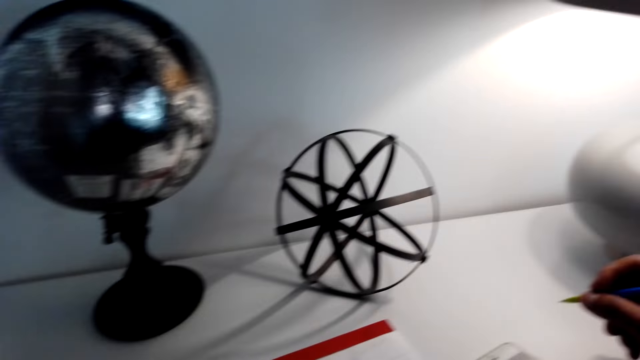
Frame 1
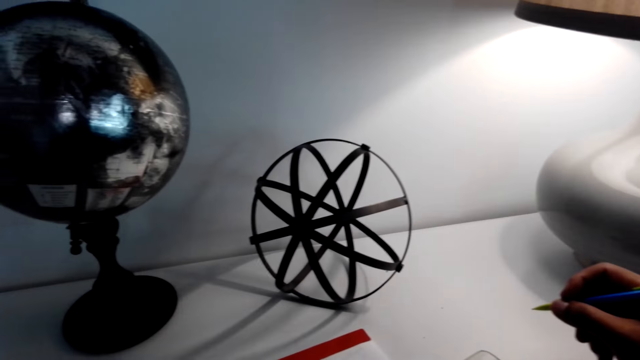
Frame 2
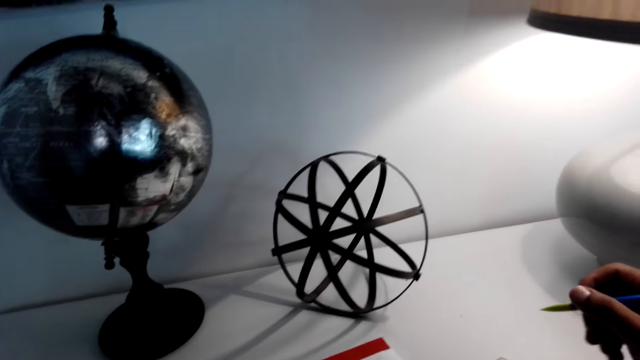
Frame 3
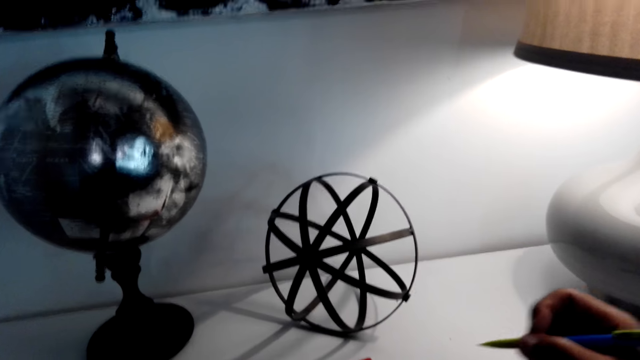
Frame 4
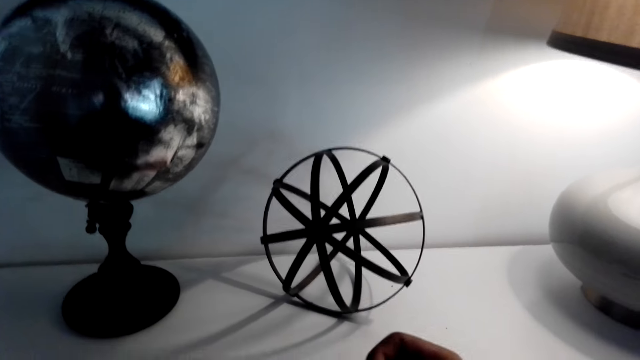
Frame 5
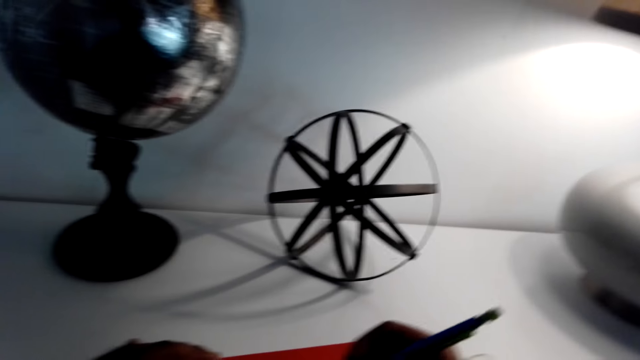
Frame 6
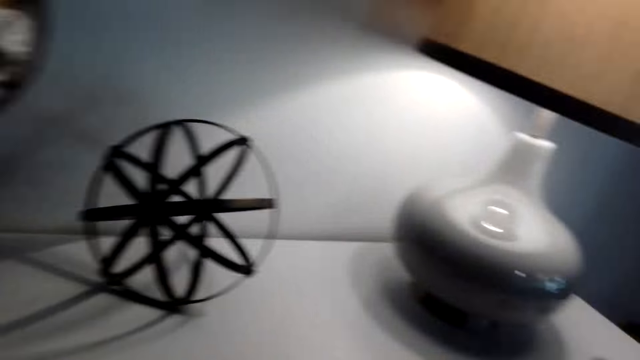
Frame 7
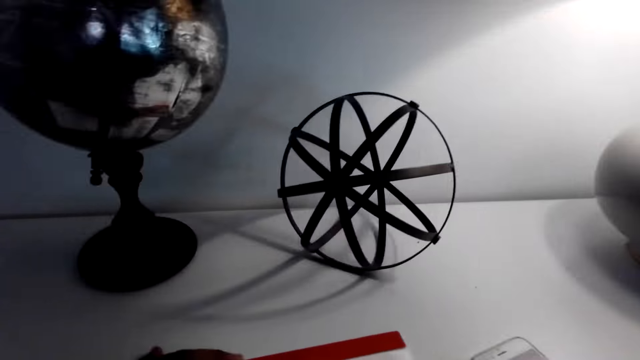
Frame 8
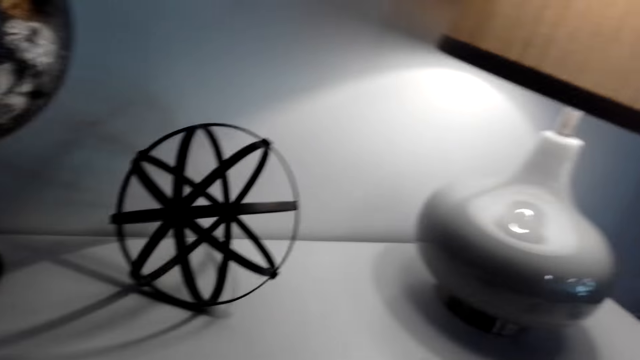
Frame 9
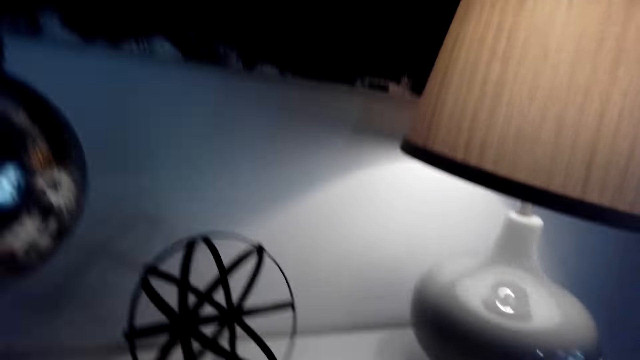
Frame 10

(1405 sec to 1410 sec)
The camera wearer draws on the book. They touch their face.

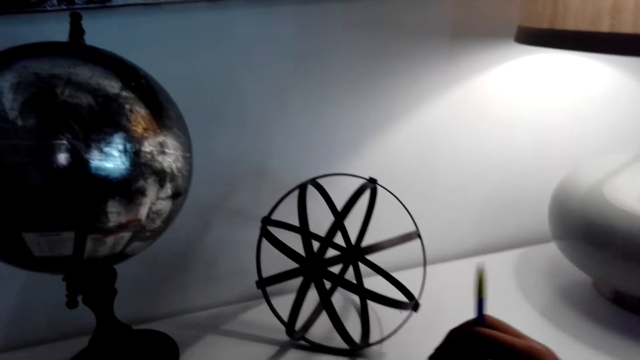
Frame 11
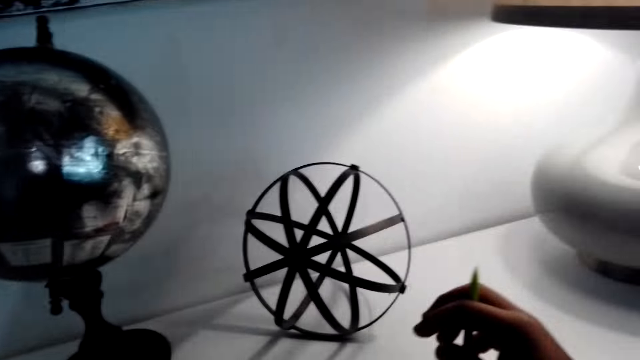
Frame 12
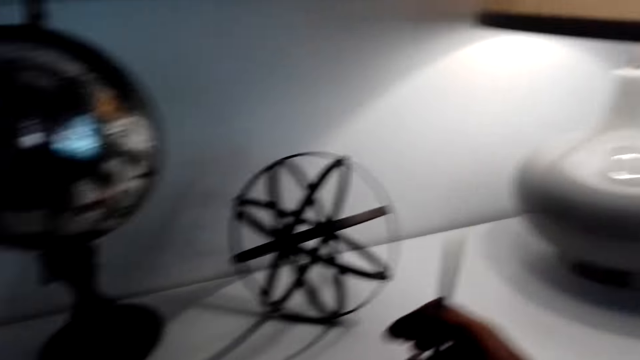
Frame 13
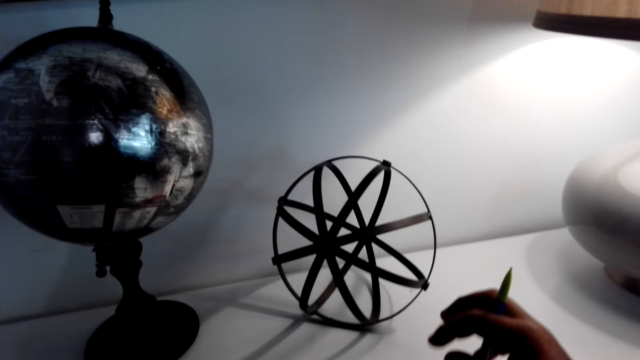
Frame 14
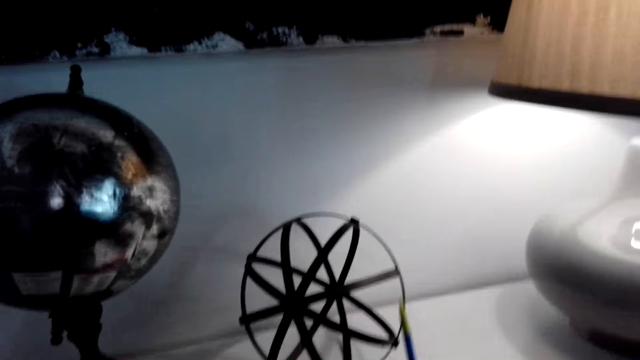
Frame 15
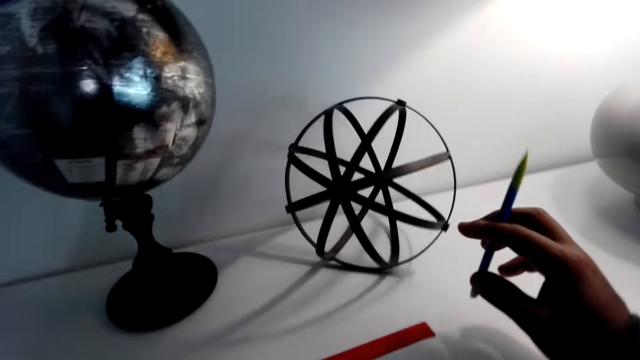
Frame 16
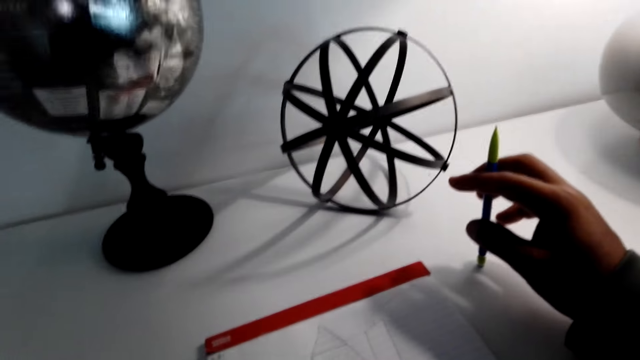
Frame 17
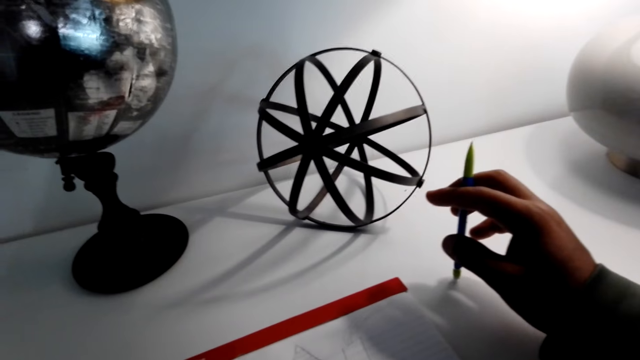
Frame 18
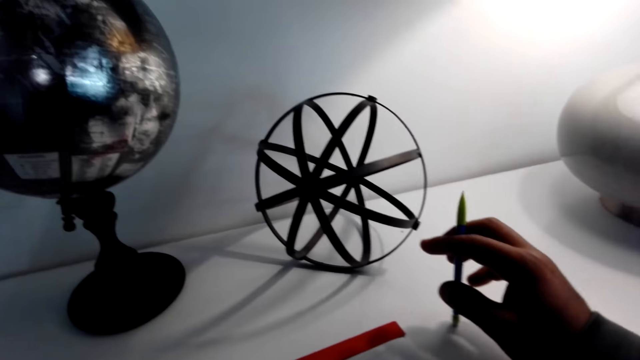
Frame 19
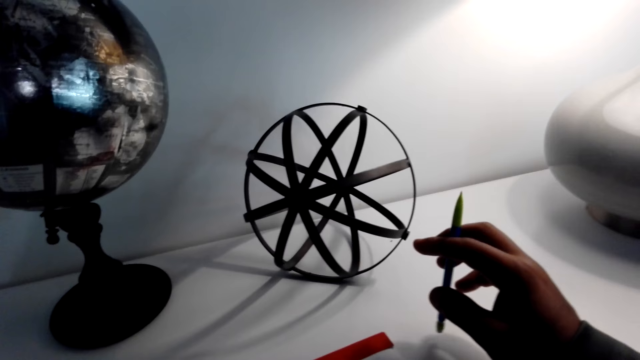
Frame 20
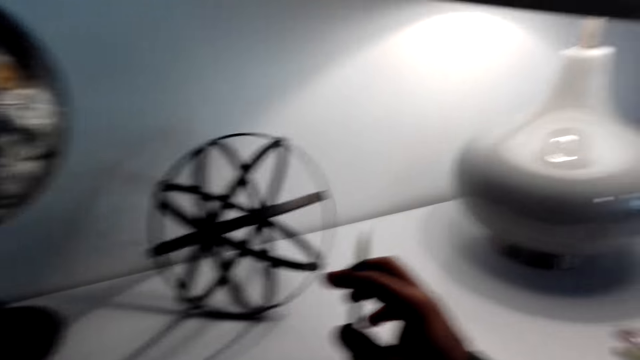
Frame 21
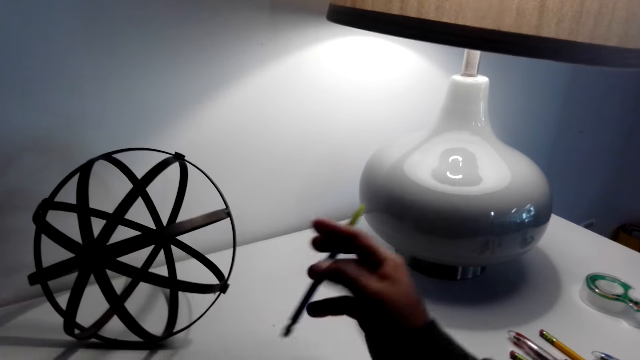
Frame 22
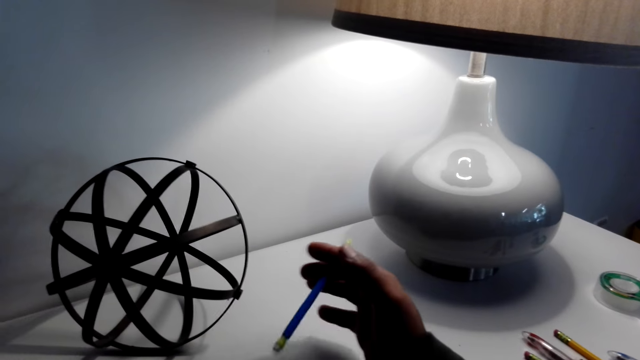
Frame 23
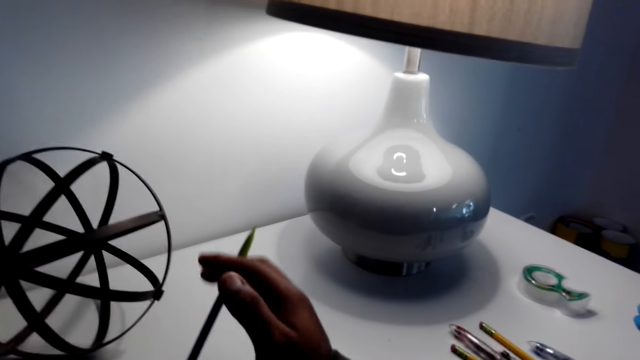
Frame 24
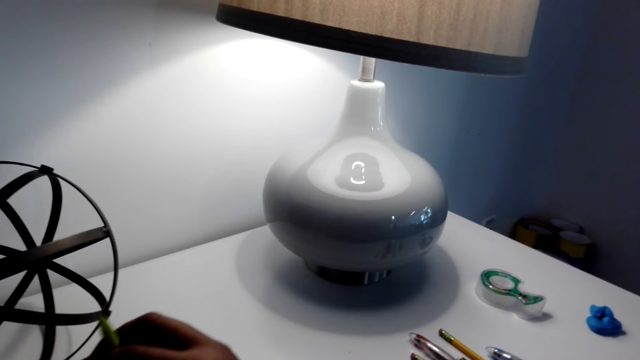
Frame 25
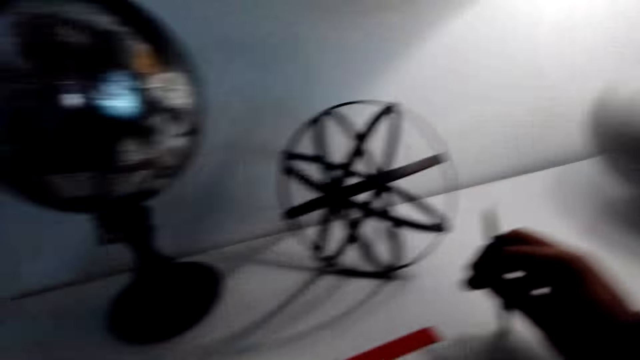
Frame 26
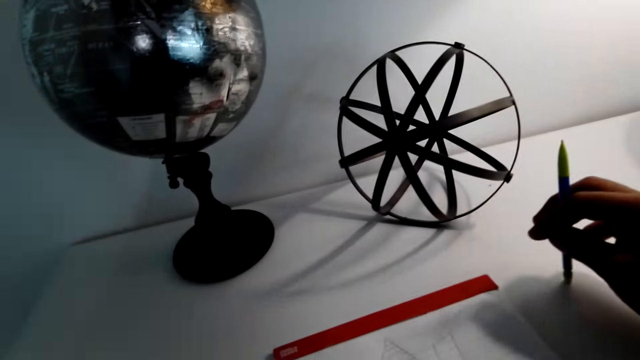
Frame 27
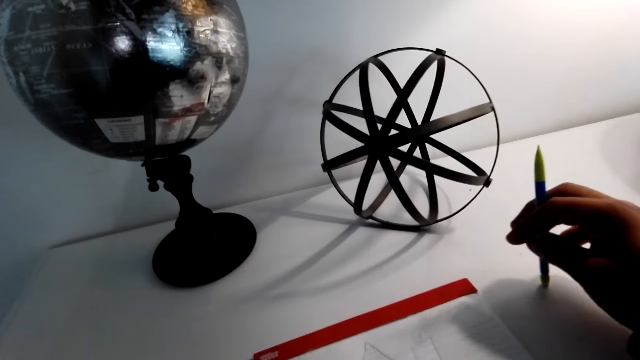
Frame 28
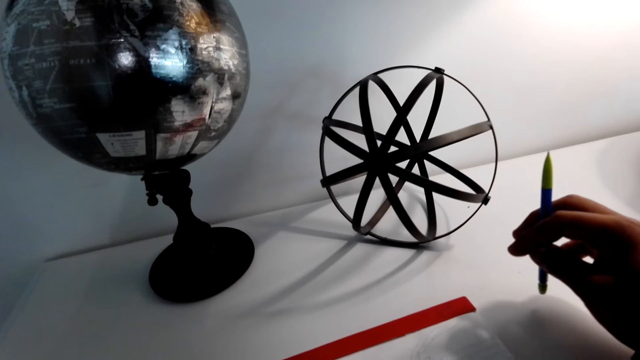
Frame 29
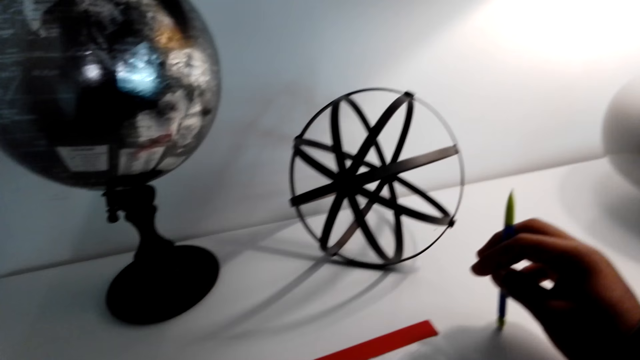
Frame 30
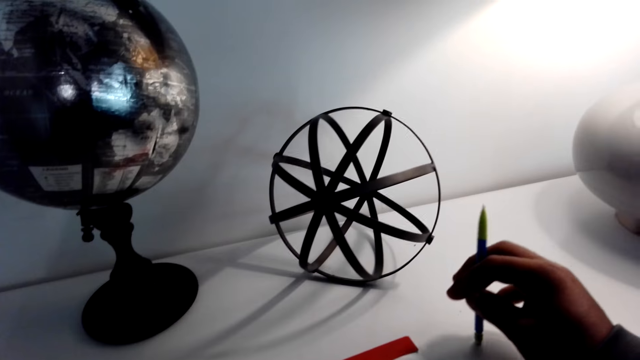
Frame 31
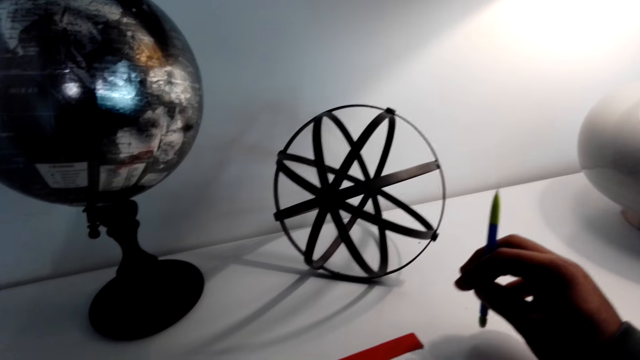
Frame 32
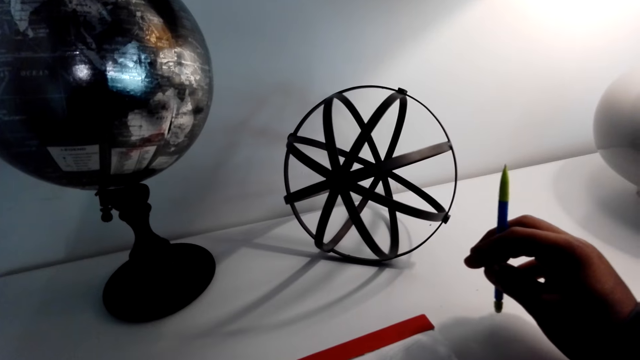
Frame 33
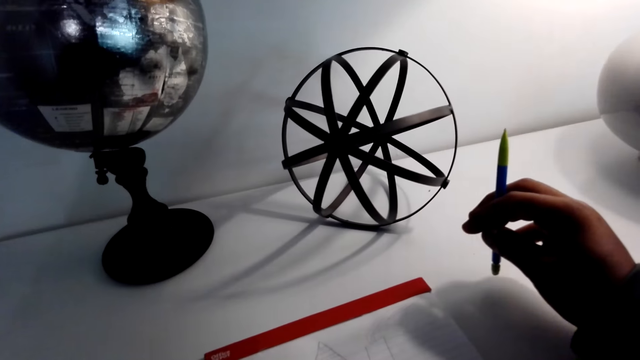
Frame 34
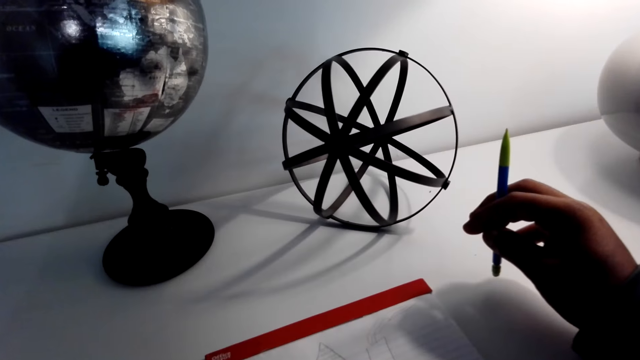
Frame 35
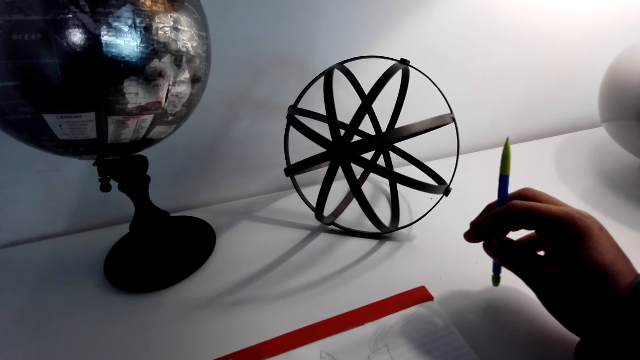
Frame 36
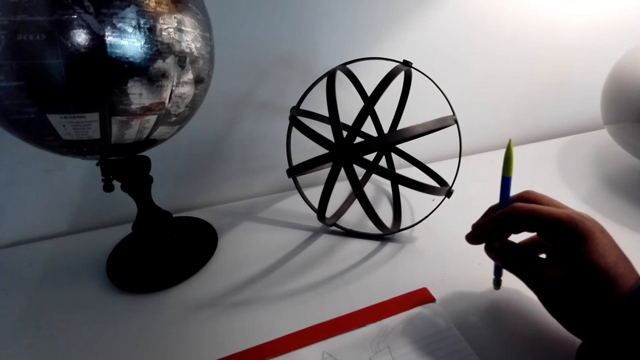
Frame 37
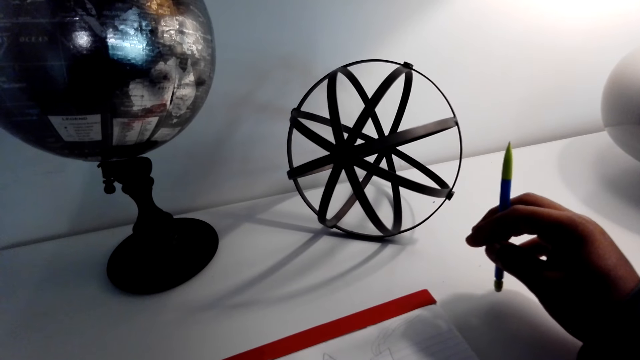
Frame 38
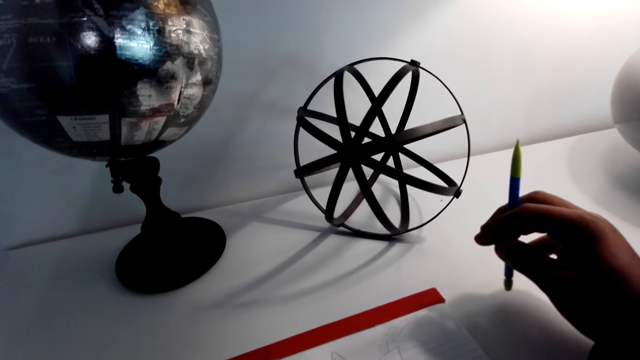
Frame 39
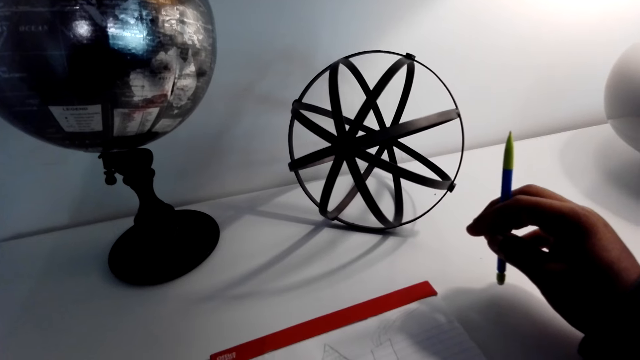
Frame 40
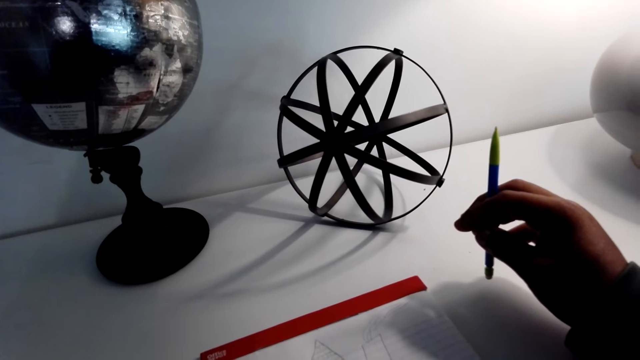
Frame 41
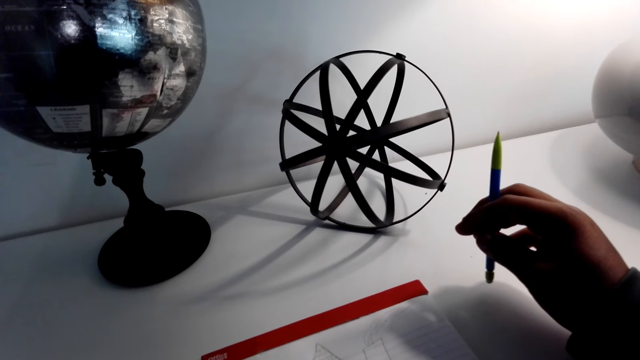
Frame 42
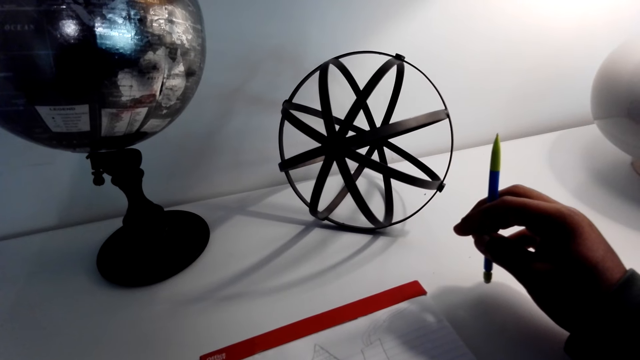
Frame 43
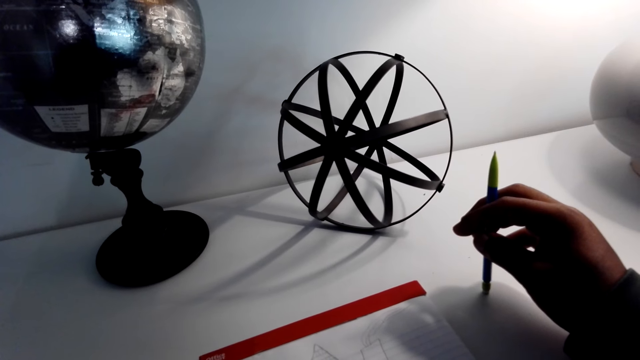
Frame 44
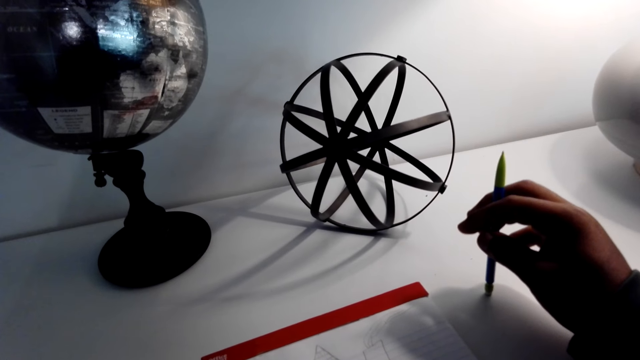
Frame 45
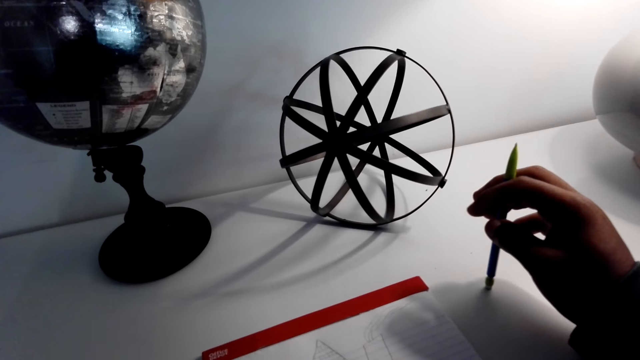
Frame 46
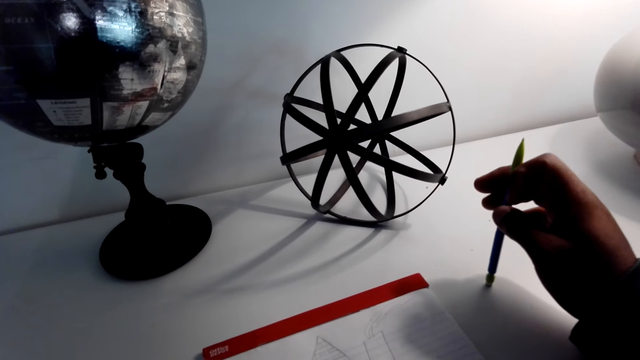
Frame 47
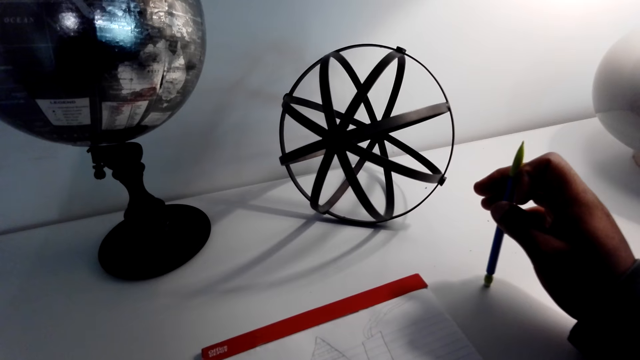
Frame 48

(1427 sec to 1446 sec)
The camera wearer plays with the pen in hand. They swing the hand.
